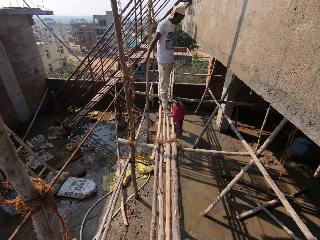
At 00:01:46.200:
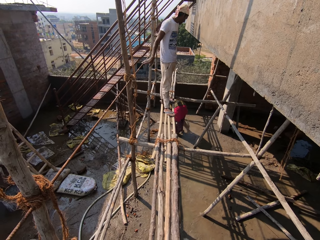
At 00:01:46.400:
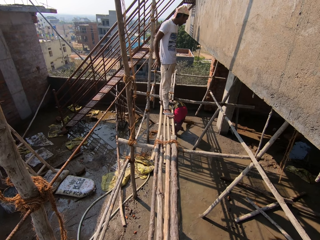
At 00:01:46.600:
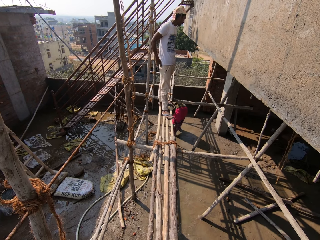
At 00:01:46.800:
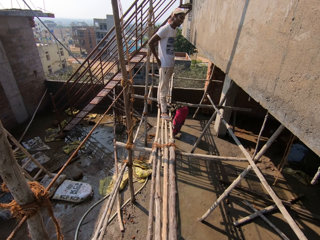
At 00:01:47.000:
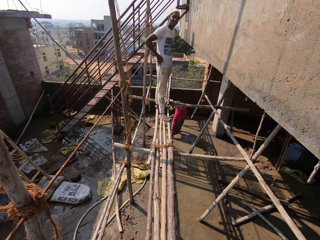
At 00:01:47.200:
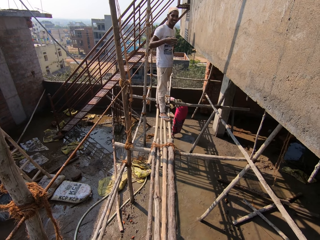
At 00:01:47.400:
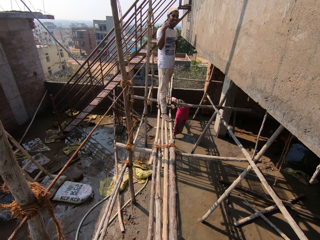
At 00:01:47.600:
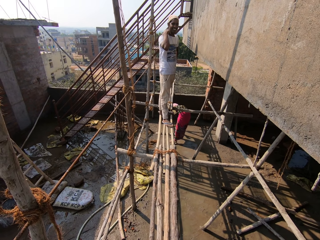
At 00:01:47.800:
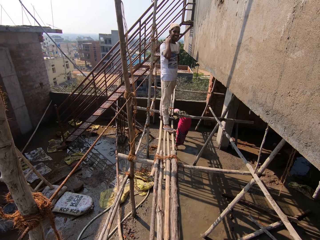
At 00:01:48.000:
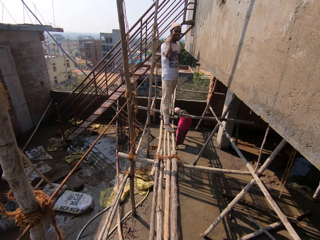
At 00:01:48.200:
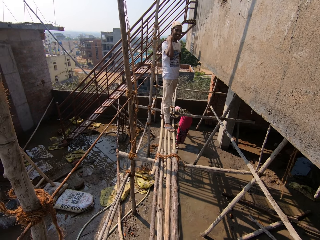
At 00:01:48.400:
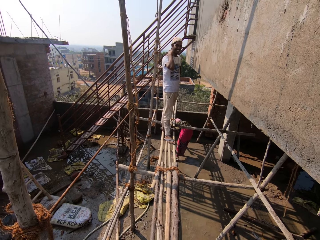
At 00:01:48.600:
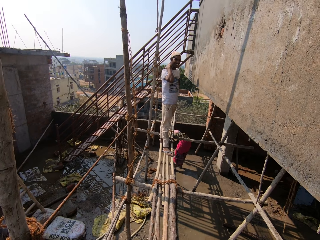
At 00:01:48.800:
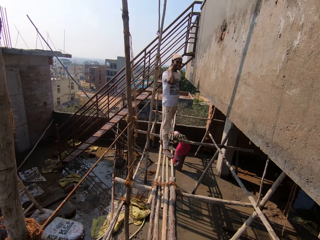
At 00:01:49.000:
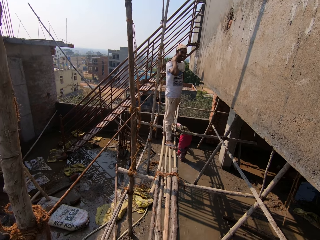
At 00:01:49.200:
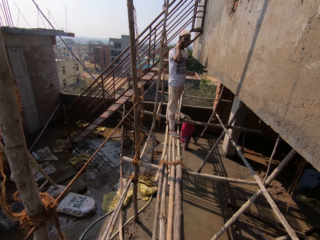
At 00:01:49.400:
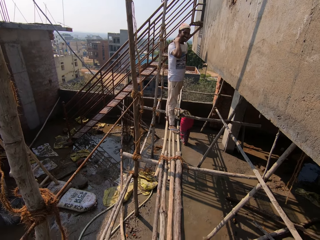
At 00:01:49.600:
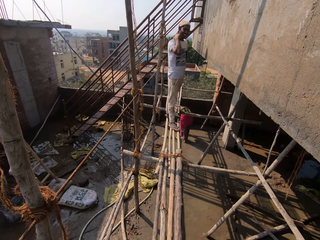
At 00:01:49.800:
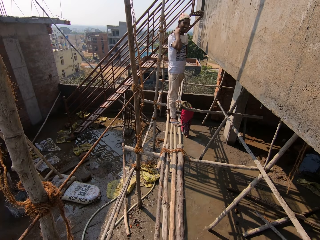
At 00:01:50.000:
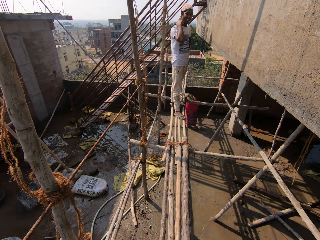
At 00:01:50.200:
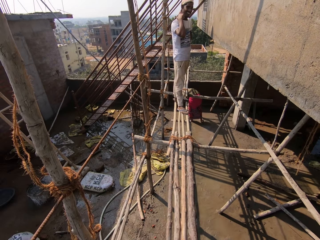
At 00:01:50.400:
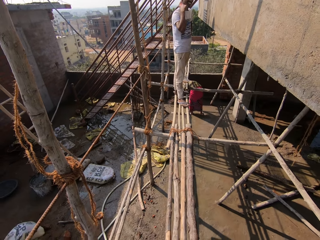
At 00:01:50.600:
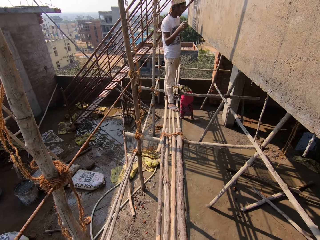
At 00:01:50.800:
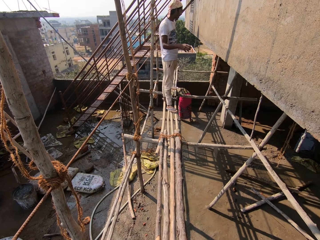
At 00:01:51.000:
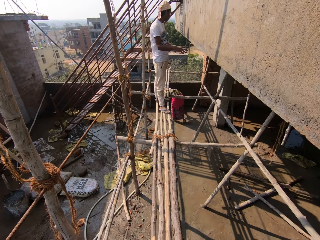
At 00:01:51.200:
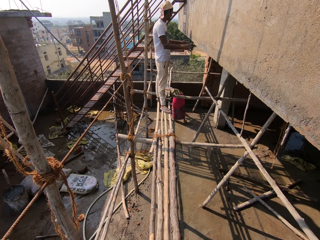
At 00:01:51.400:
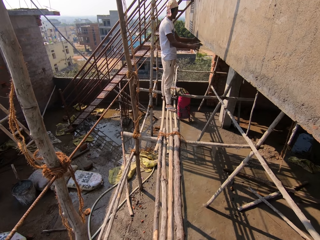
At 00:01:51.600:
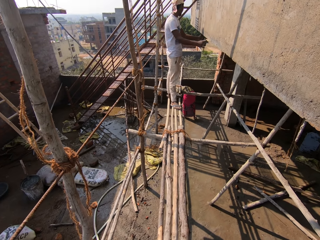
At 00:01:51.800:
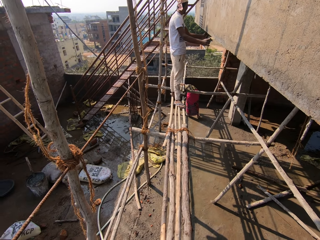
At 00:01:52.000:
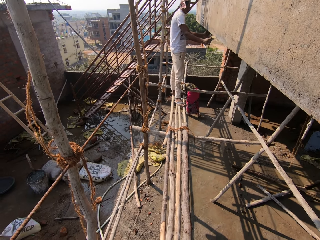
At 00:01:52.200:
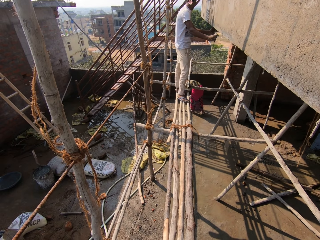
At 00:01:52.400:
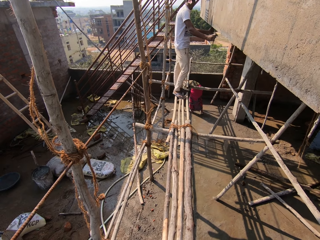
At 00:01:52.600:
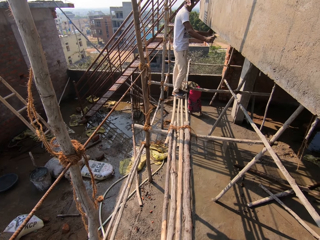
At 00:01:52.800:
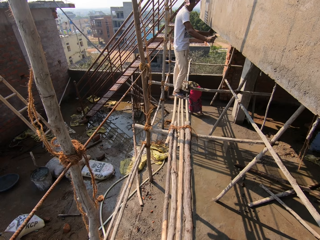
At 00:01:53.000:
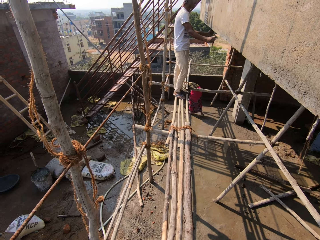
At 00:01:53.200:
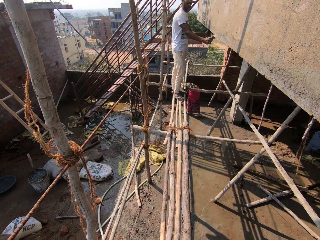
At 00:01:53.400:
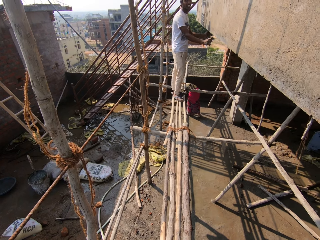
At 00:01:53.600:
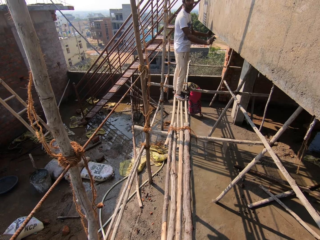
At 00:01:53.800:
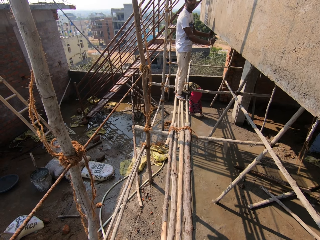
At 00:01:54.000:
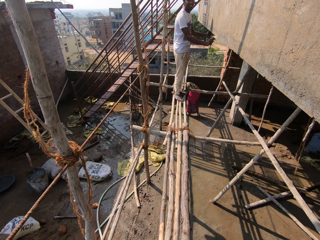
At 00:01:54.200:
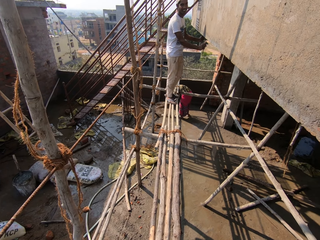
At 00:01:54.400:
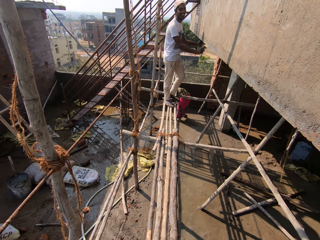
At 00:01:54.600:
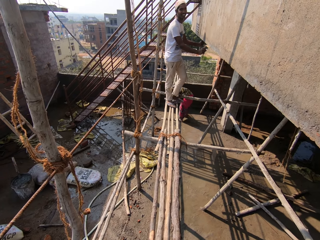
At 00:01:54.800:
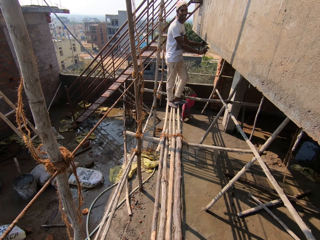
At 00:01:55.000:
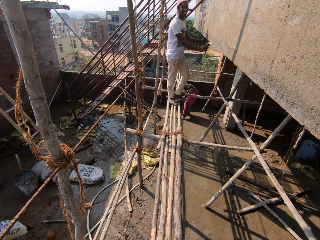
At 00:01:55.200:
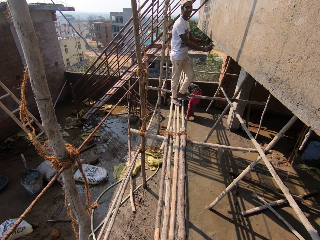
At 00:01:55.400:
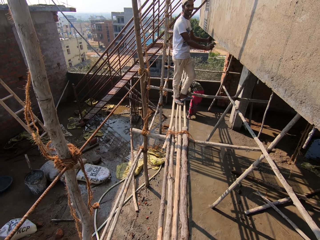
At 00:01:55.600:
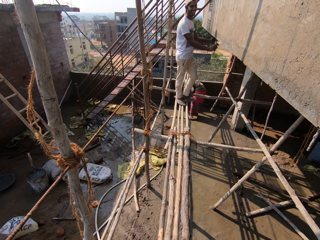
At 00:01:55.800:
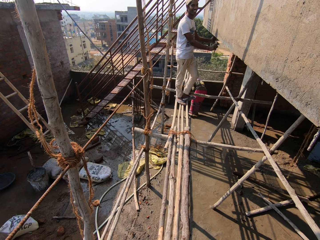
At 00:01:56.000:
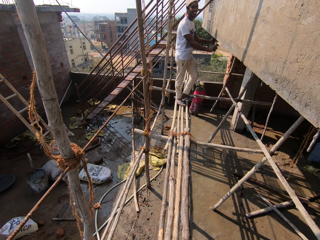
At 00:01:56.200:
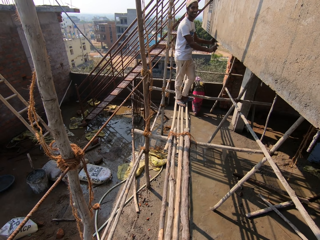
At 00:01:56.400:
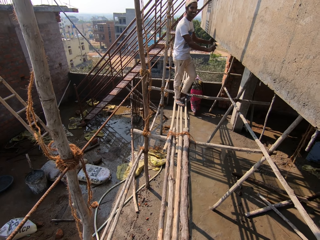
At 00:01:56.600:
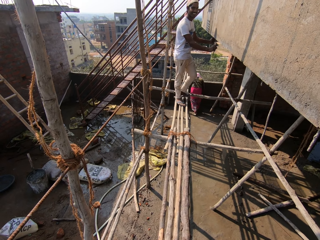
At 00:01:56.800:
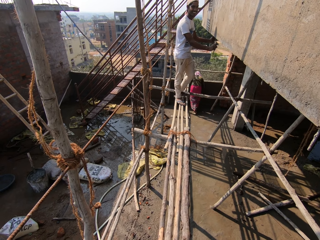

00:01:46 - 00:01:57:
The man scratches his neck with his right hand. The man converses with the woman.

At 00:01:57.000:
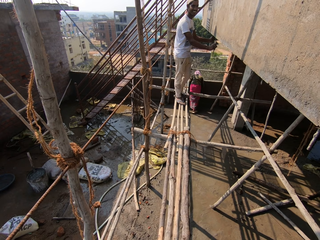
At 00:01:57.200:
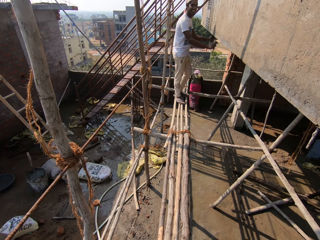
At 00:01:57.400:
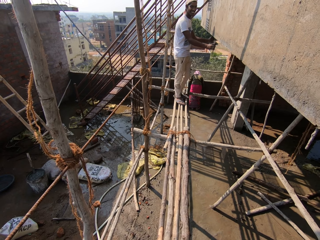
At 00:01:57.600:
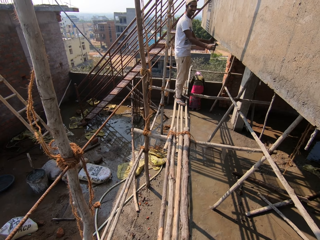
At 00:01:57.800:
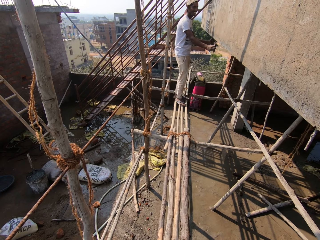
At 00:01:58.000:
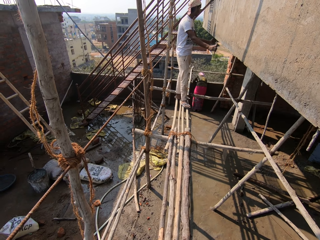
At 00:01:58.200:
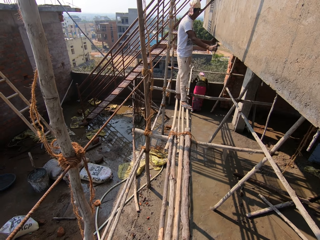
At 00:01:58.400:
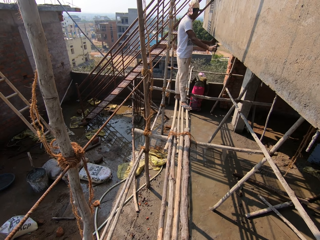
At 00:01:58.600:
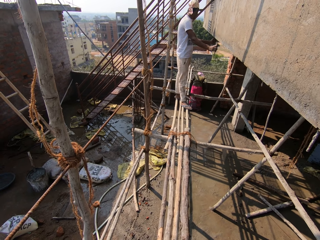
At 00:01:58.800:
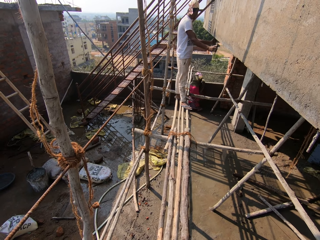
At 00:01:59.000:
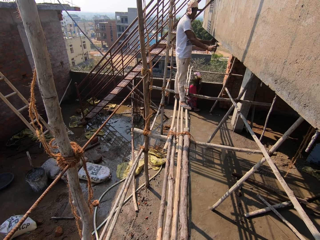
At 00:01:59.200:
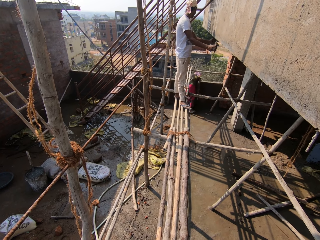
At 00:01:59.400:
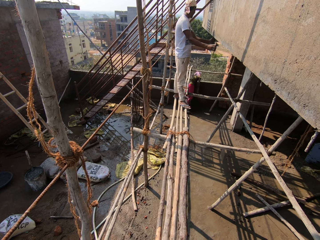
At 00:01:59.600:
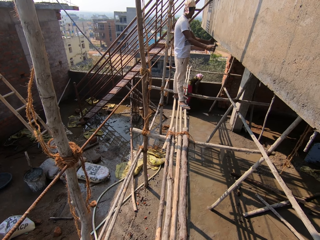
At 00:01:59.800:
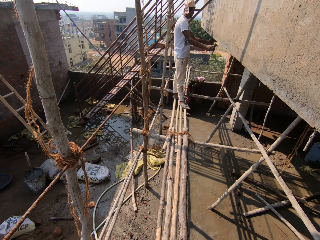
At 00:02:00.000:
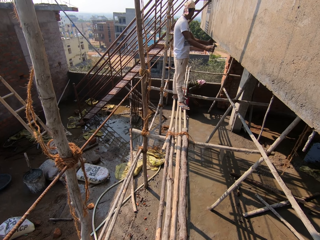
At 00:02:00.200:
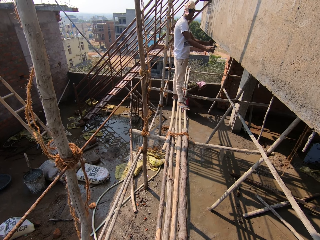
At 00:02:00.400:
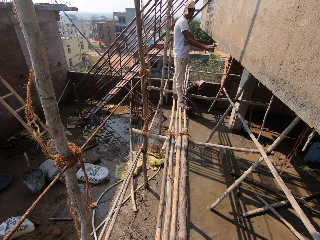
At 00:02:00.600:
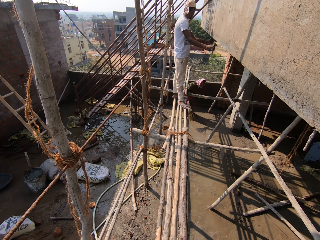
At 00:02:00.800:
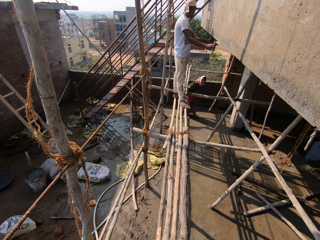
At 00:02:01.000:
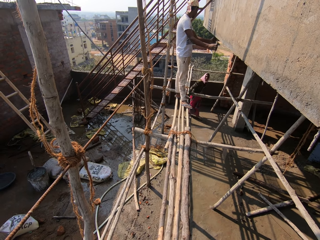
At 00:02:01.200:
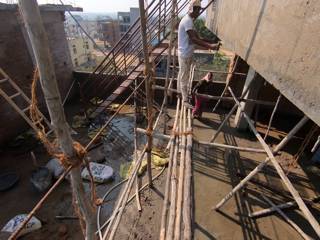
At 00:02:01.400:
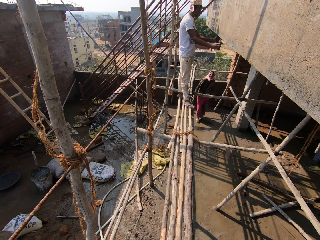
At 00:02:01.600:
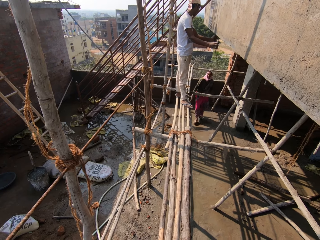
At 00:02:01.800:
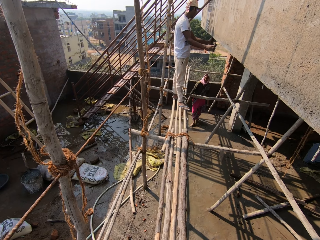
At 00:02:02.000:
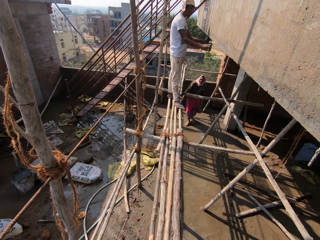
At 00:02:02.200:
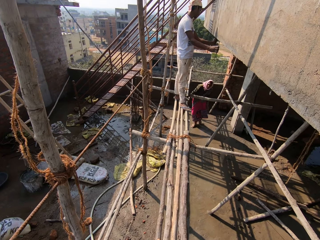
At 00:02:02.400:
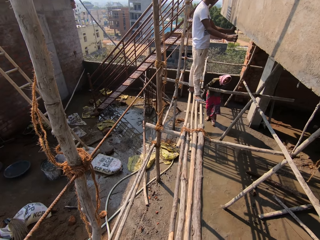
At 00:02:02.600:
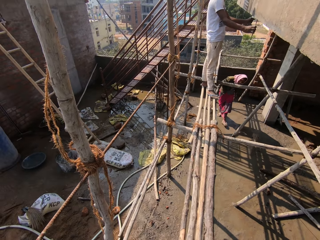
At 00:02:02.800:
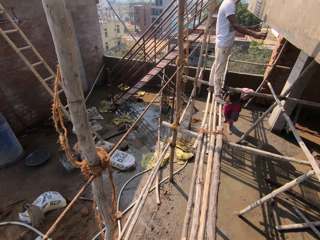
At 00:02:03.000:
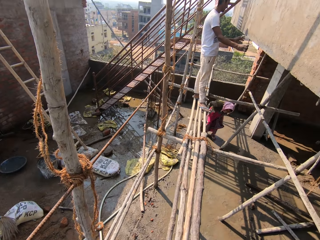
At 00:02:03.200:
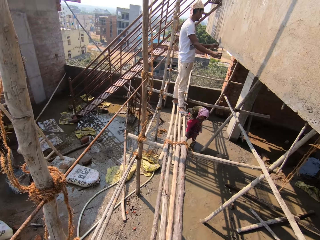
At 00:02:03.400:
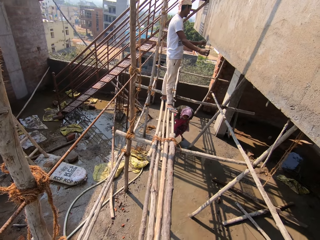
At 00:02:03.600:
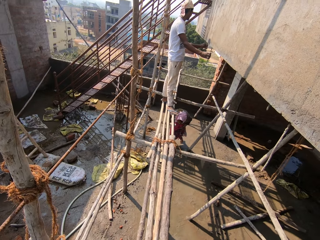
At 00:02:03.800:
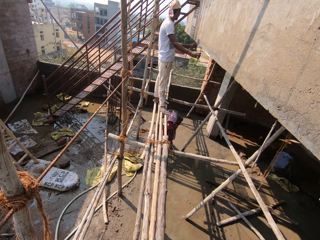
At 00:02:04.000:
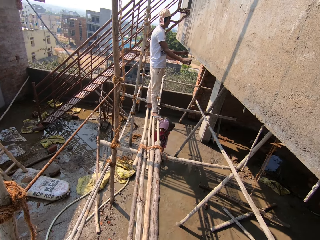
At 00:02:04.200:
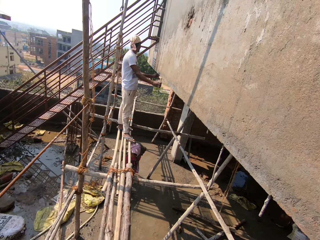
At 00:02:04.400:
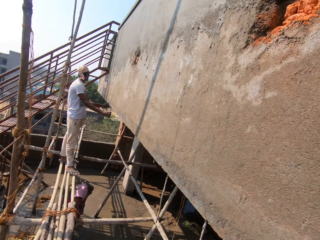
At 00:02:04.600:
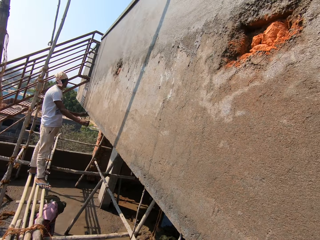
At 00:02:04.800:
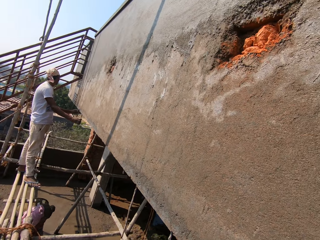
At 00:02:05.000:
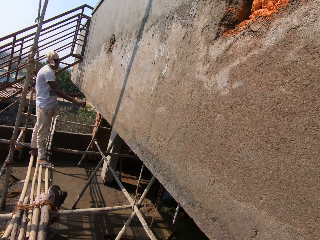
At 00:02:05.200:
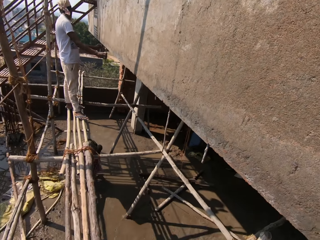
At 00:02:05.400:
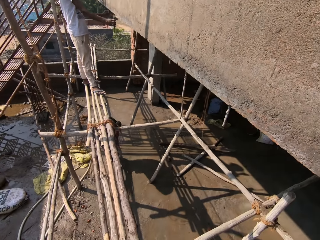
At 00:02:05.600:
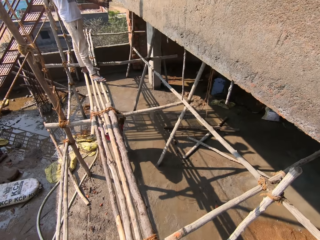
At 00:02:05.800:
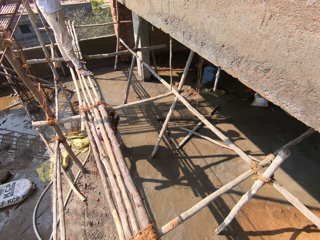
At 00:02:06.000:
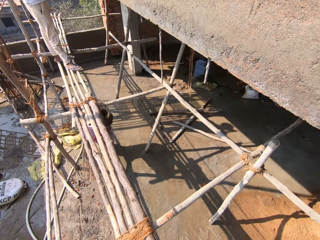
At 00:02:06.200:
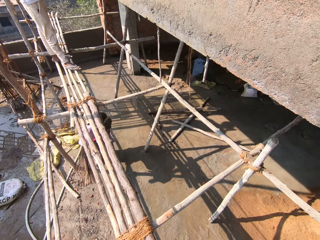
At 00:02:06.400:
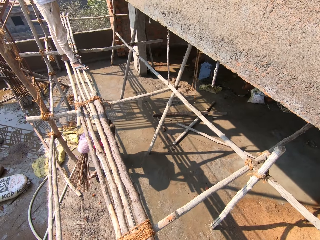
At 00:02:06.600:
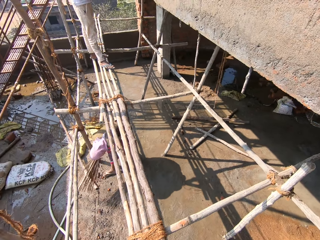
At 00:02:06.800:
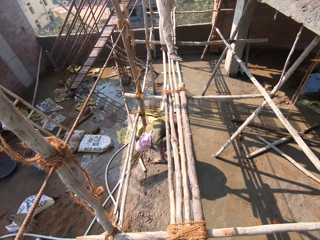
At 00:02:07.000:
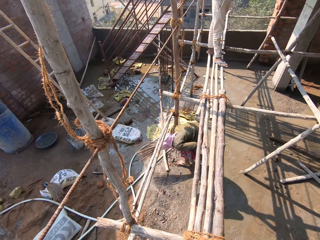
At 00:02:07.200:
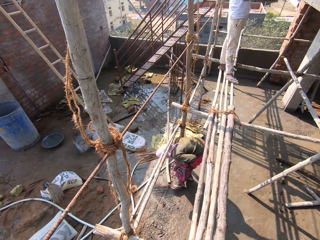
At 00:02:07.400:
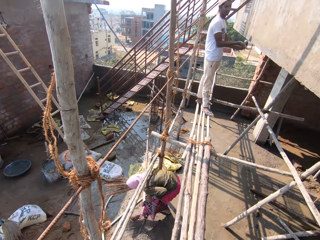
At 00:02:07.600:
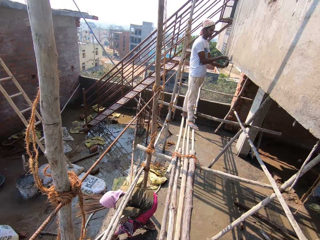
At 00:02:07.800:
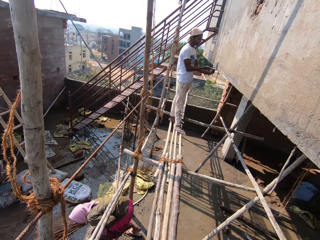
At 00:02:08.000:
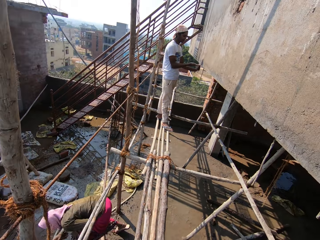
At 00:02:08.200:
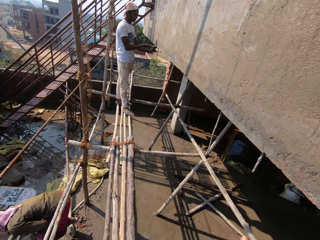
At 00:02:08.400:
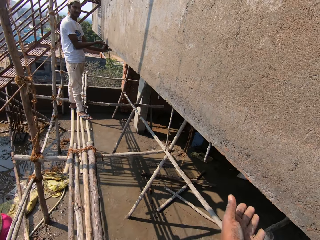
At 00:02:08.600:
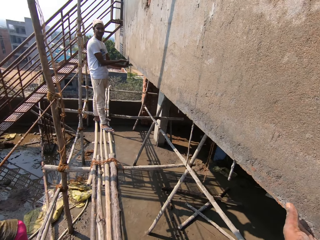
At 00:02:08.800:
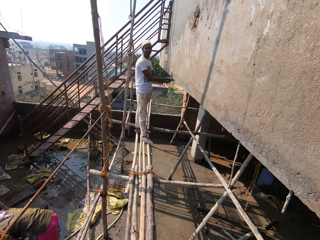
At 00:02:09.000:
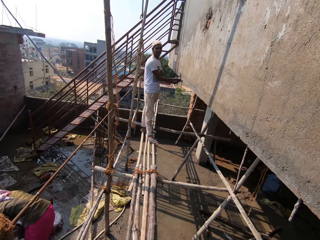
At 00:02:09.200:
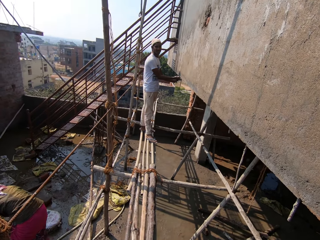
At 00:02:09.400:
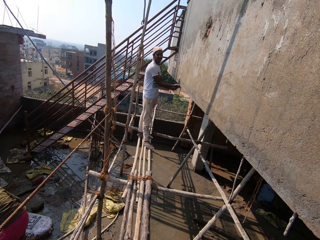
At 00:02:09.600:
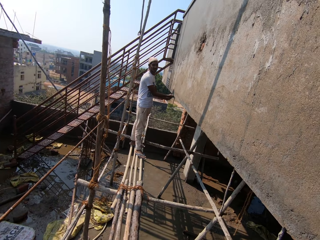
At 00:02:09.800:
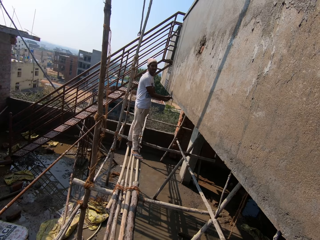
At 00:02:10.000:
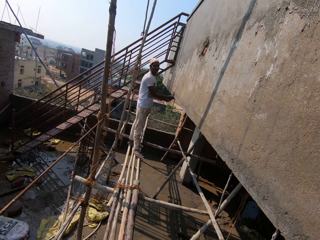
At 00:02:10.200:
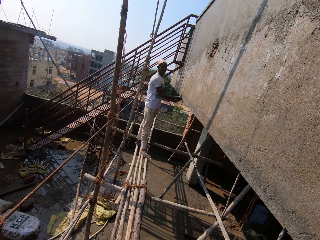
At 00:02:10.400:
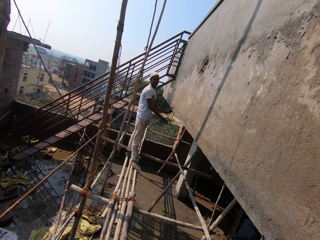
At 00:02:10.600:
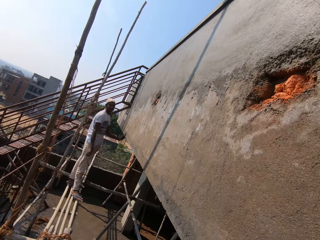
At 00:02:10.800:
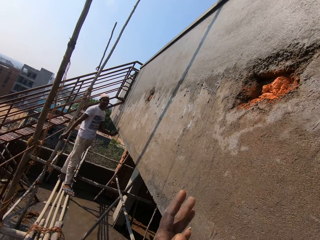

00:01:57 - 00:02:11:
The camera wearer looks around. The woman drops the broom on the ground with her right hand. The camera wearer converses with the man.
